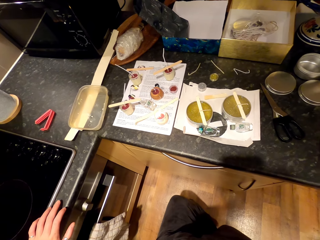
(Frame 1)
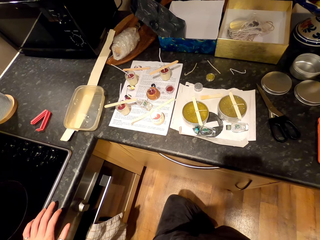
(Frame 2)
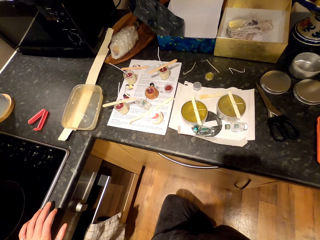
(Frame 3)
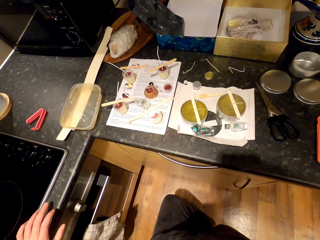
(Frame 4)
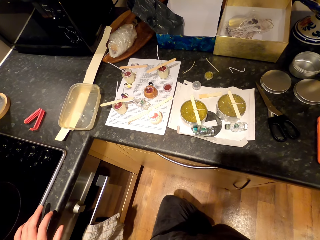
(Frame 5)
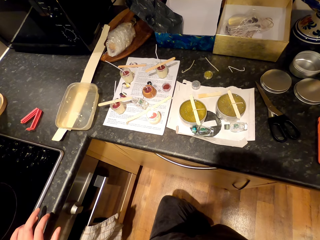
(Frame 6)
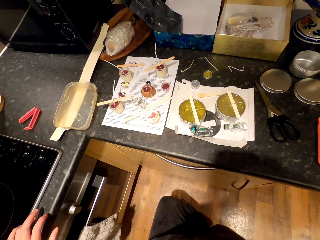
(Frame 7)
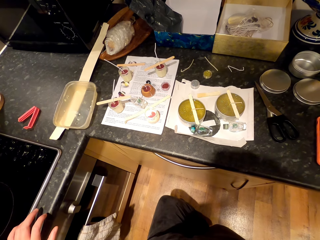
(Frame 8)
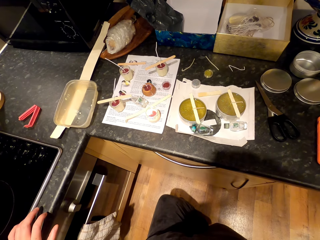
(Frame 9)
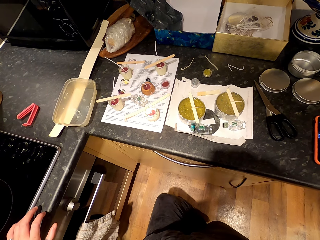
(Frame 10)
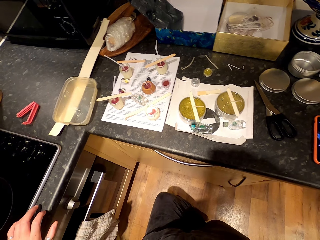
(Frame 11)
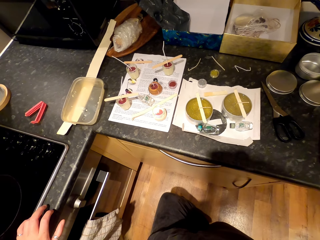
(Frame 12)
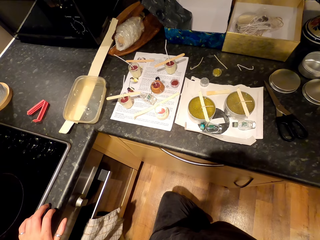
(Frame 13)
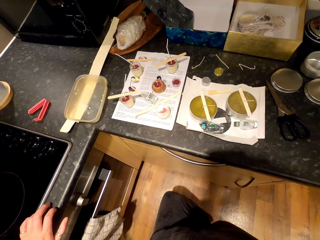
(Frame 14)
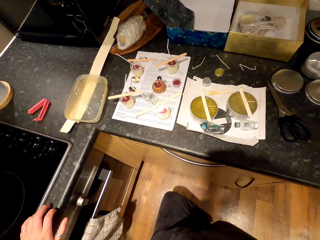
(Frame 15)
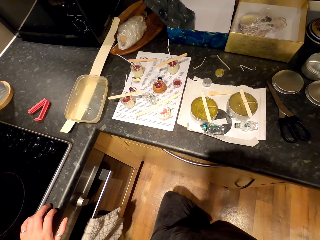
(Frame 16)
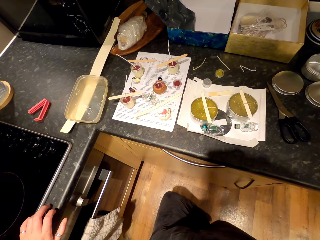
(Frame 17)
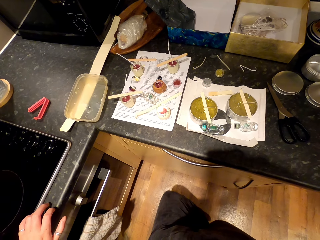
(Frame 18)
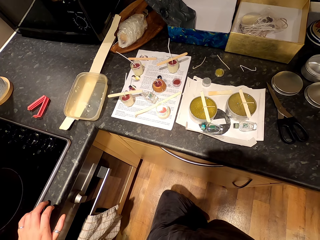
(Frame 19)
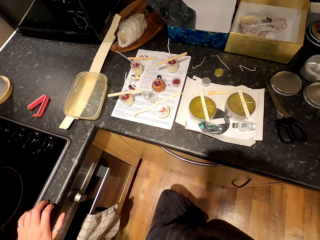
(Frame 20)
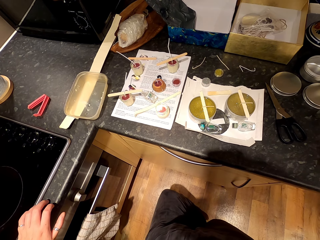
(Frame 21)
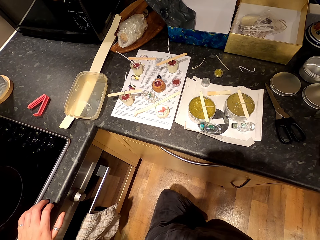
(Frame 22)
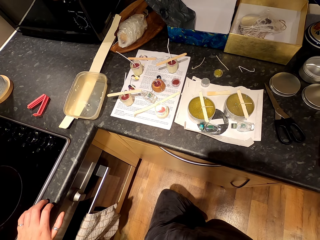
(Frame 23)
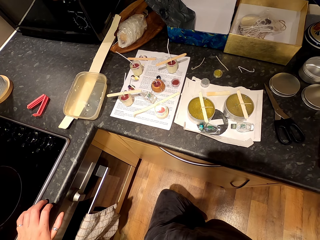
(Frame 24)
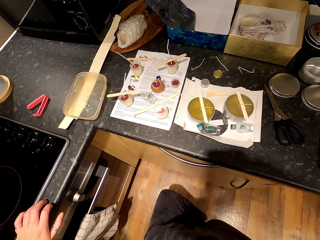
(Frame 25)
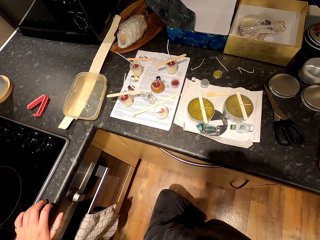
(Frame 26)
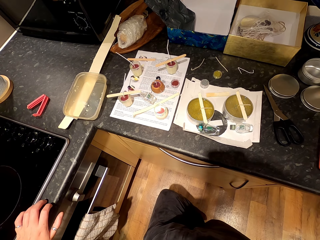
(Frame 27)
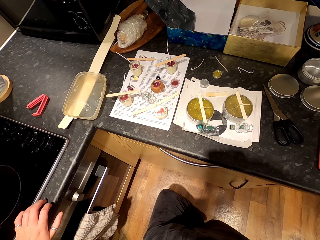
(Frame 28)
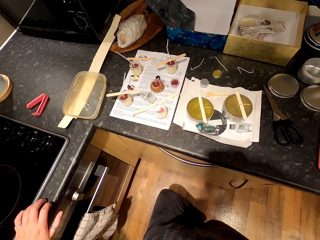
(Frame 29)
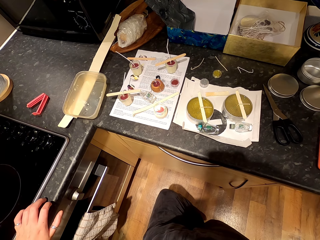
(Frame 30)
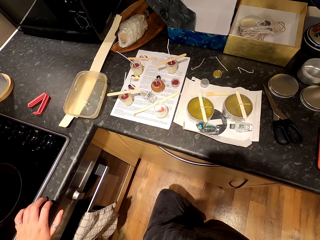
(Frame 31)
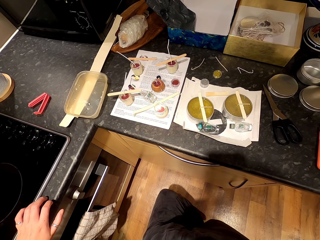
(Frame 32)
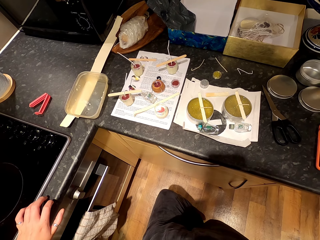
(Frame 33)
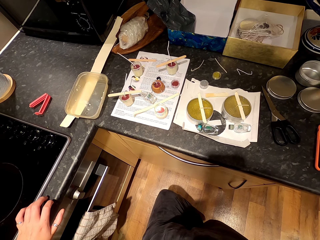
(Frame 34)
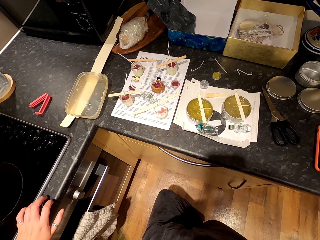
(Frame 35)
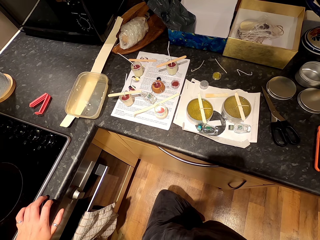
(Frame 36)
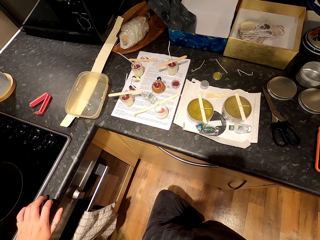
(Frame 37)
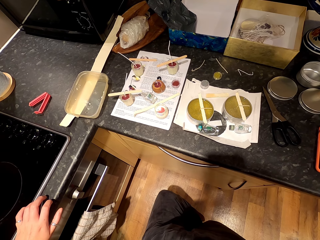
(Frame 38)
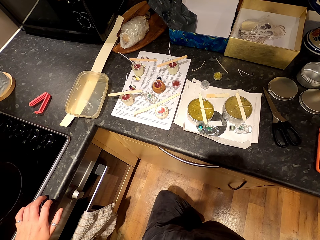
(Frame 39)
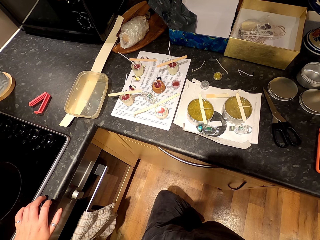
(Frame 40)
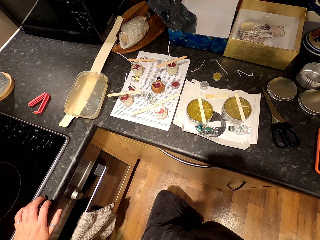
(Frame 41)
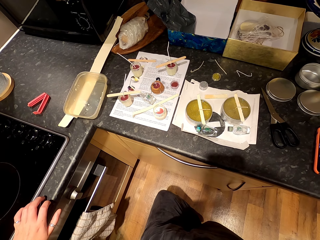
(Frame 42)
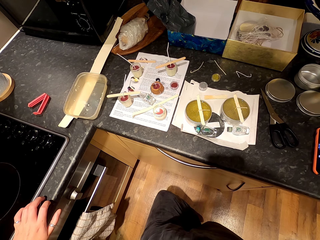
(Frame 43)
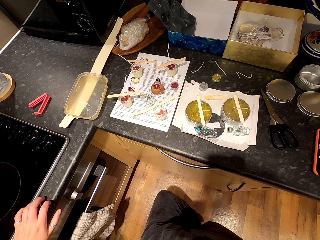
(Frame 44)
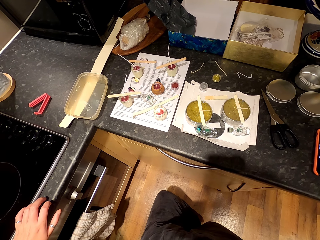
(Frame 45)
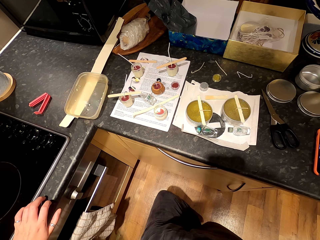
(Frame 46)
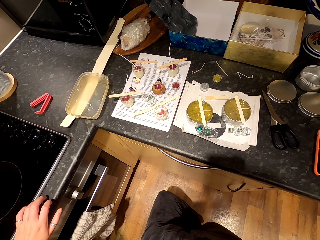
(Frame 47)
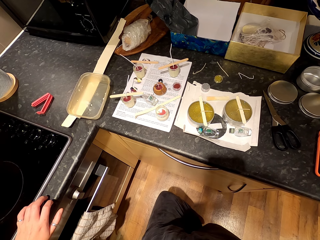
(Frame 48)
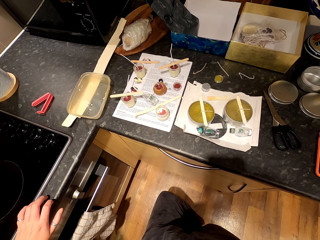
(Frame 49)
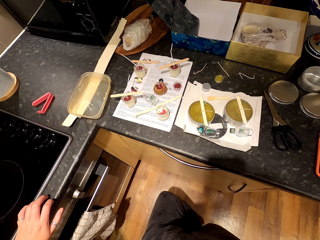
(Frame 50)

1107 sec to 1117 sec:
The camera wearer looks at the candle.

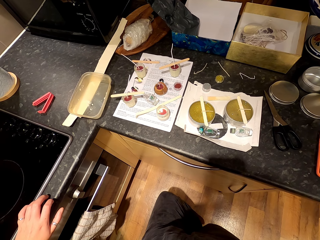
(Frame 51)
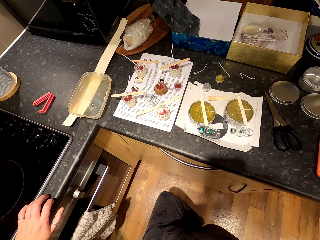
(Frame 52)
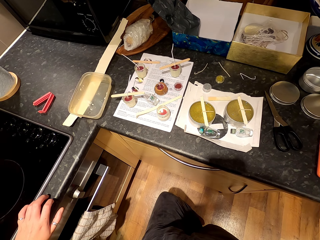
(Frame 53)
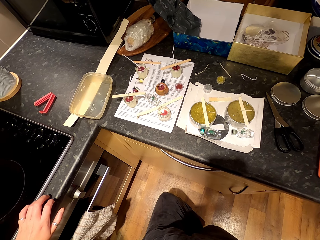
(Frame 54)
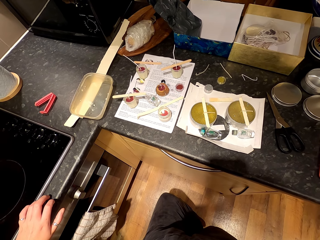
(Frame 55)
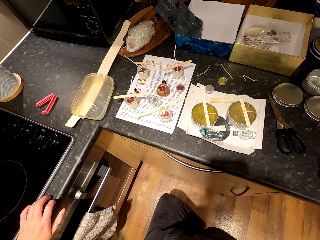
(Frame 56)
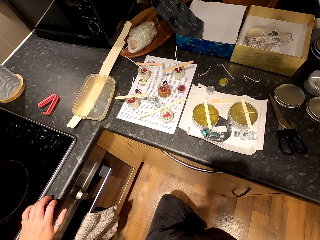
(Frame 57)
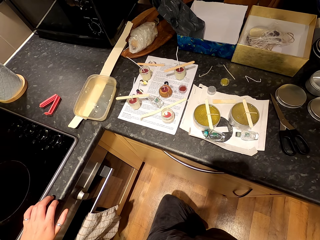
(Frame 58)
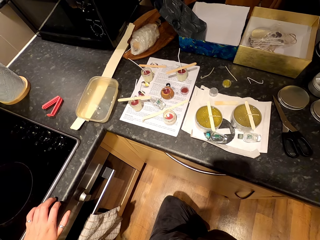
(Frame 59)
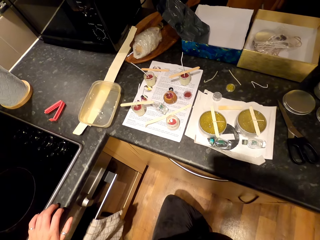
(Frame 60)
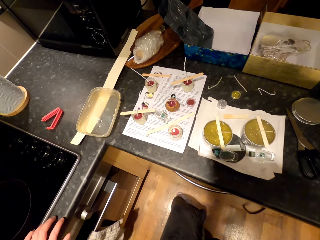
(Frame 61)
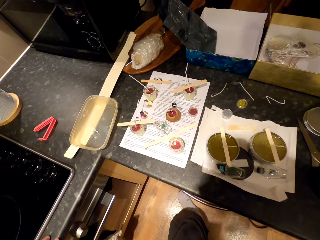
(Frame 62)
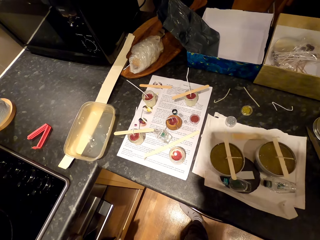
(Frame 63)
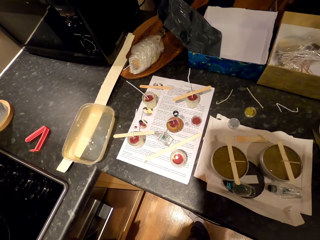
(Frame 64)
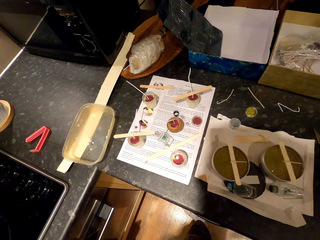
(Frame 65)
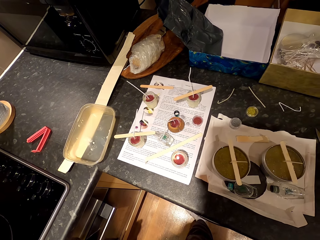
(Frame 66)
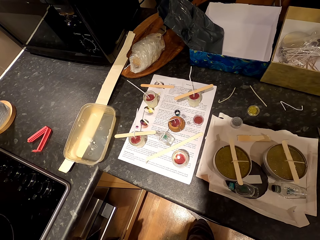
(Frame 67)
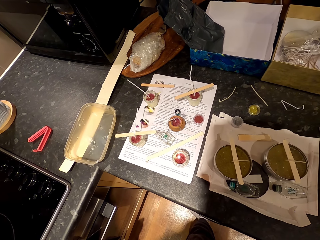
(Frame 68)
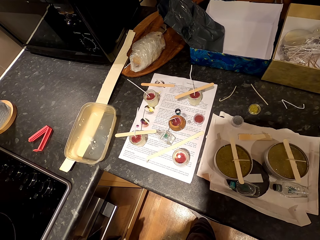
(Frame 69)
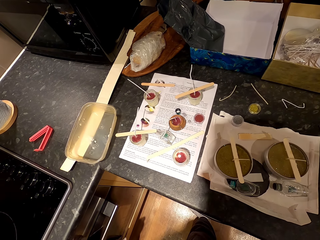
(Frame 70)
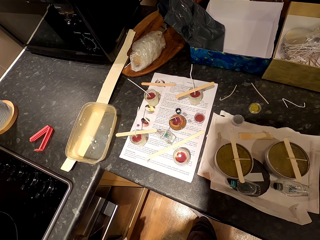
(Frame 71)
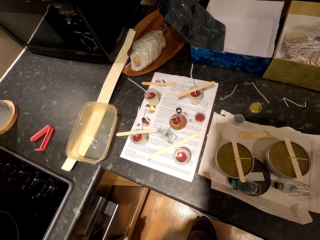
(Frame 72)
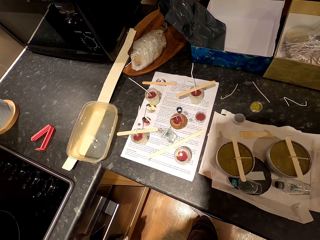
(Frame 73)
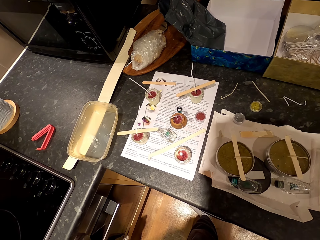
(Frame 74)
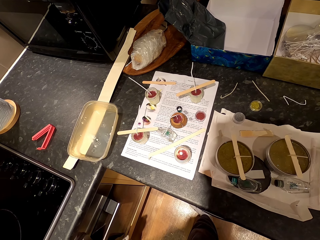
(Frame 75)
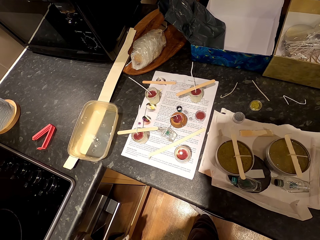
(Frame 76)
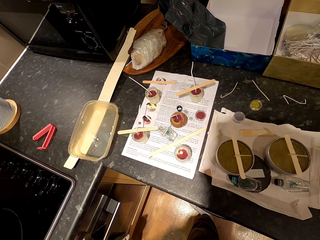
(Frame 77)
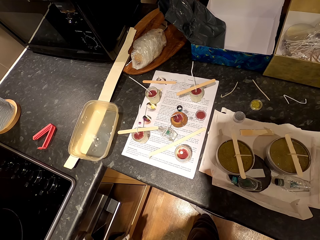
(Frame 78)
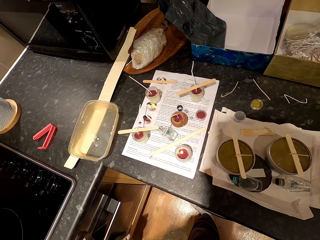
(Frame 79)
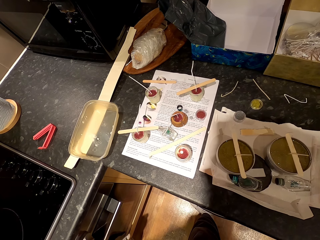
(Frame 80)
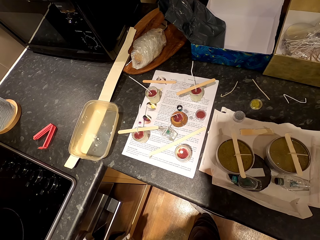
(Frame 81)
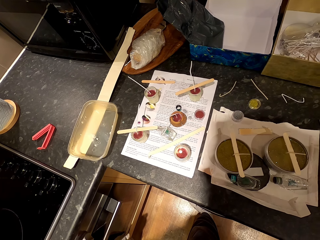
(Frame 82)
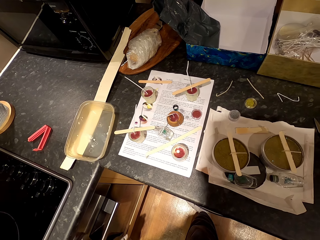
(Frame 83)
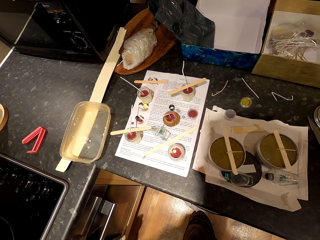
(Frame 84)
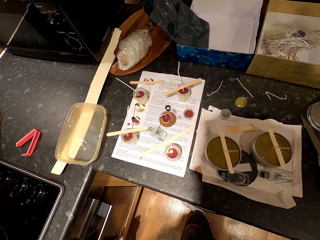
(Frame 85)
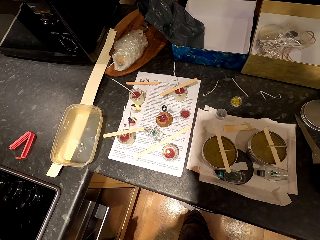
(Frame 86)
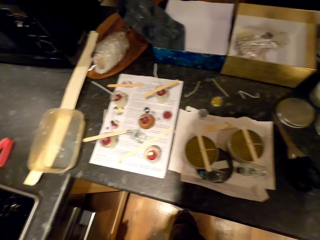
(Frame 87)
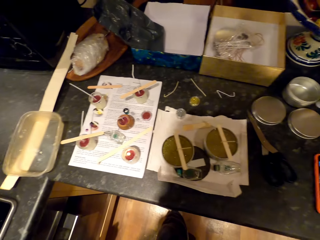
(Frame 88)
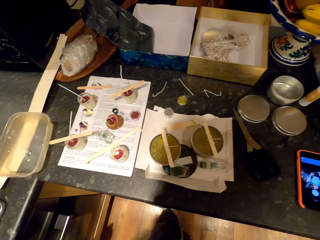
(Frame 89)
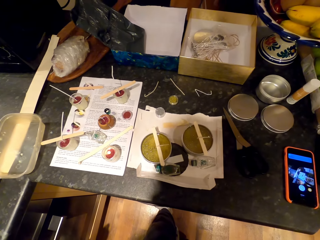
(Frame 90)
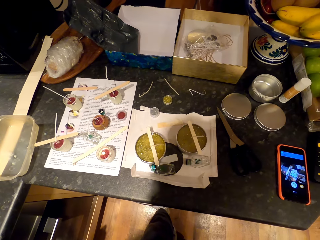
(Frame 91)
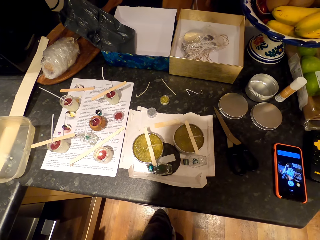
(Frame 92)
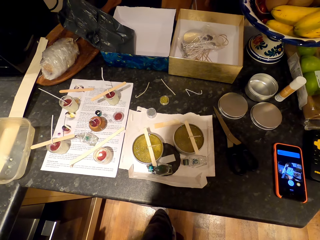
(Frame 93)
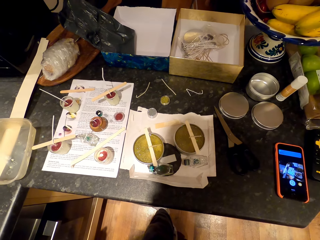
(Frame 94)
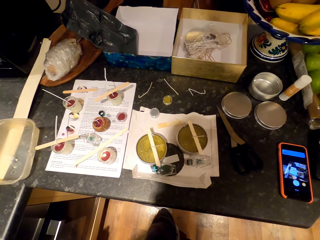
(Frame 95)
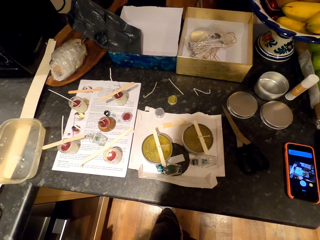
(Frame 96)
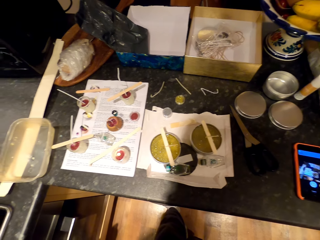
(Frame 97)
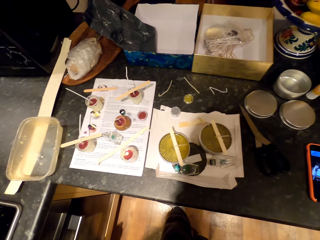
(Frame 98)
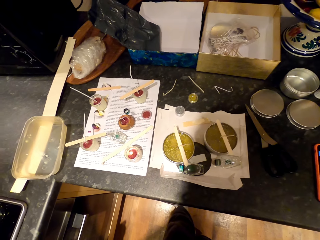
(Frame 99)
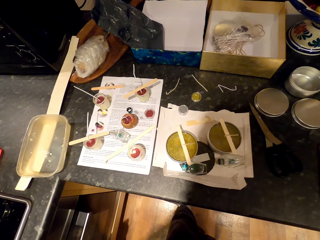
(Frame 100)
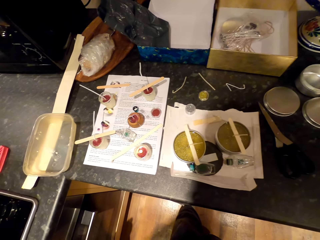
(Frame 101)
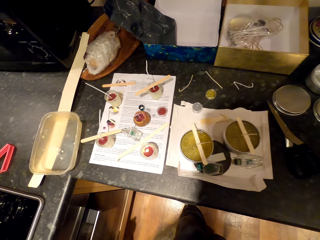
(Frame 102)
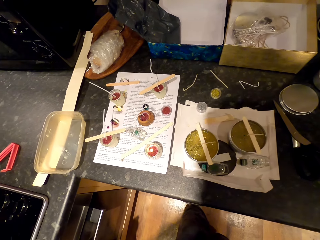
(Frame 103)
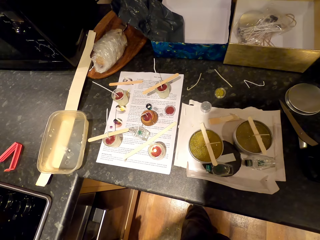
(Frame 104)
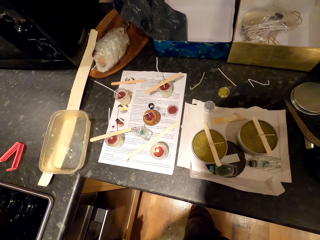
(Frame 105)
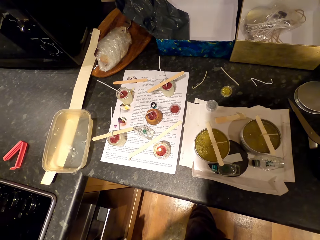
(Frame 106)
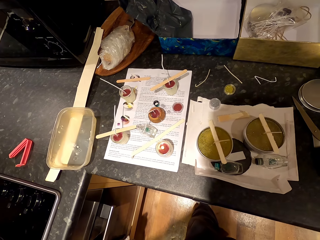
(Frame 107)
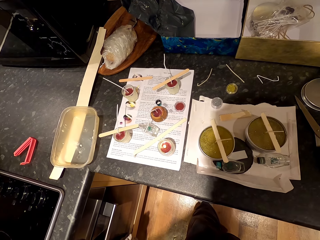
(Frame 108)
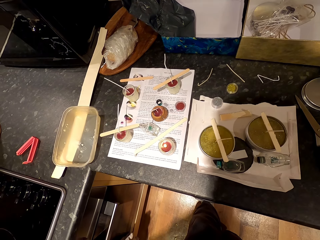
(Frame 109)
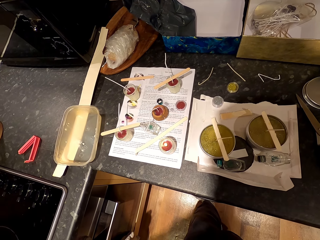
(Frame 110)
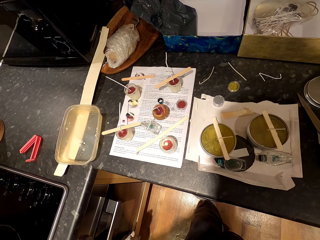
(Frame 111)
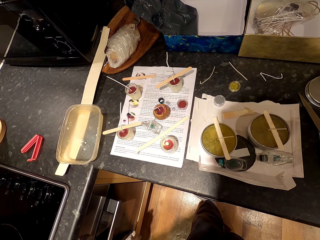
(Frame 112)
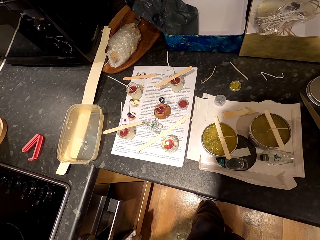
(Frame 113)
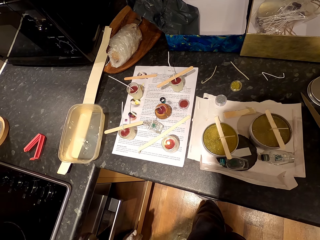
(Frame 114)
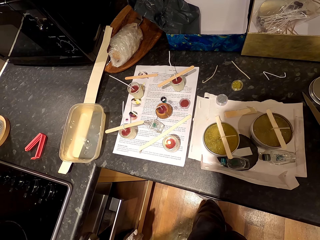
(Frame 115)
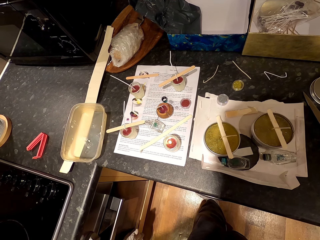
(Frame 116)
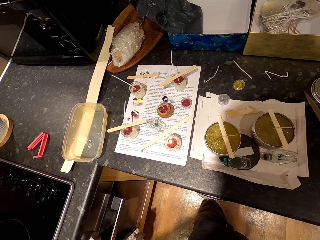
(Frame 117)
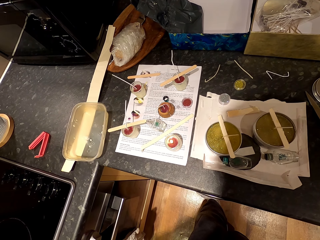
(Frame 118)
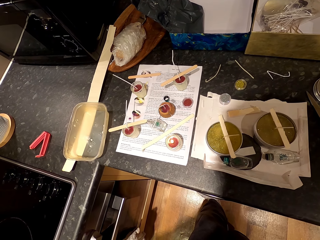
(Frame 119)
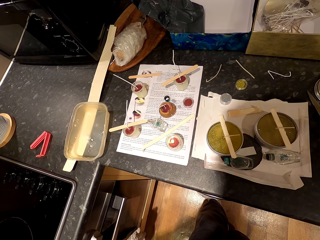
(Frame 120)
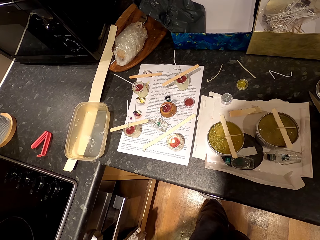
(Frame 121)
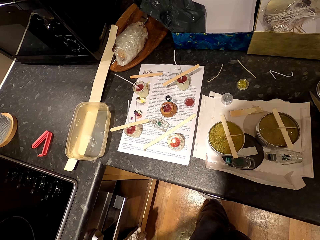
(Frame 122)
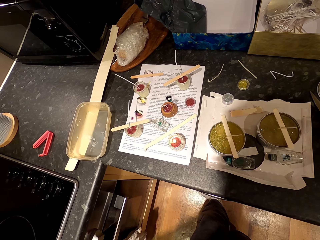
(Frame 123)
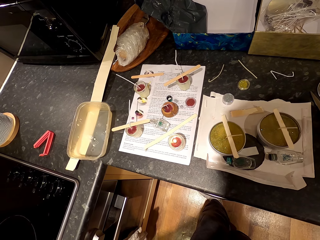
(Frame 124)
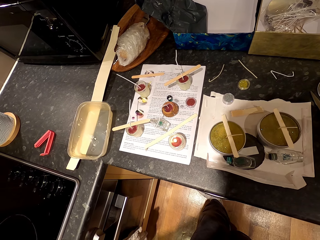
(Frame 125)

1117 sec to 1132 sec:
The camera wearer moves around. They lean towards the countertop. They look around. They look at the countertop.
